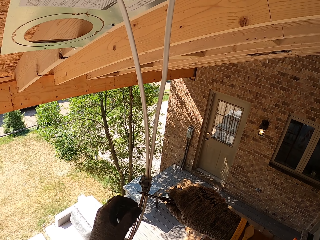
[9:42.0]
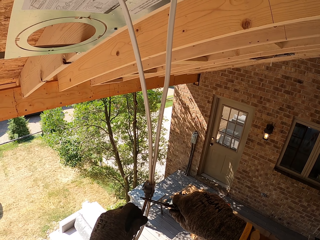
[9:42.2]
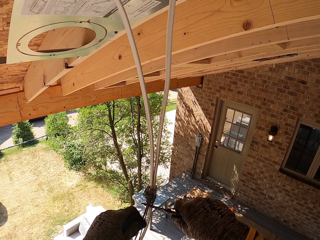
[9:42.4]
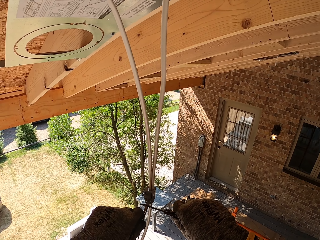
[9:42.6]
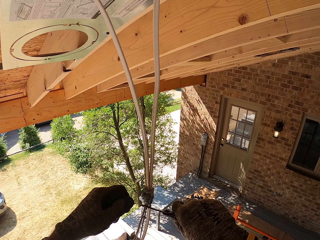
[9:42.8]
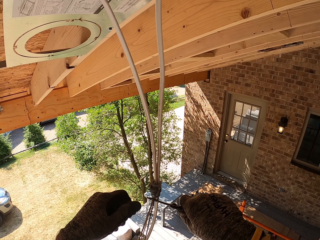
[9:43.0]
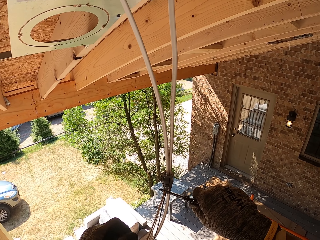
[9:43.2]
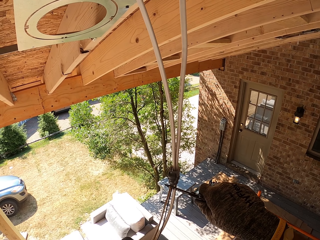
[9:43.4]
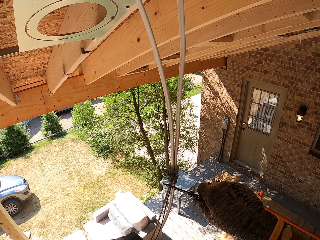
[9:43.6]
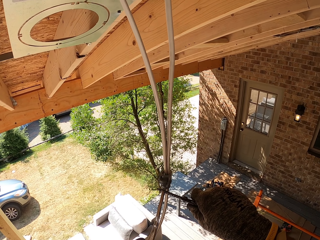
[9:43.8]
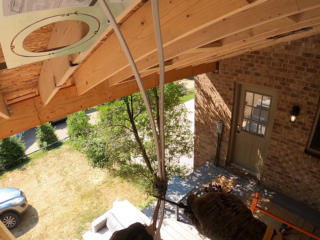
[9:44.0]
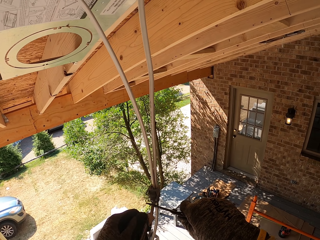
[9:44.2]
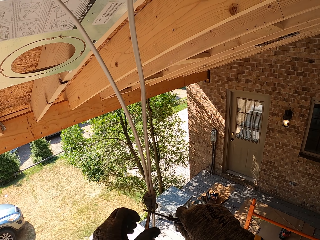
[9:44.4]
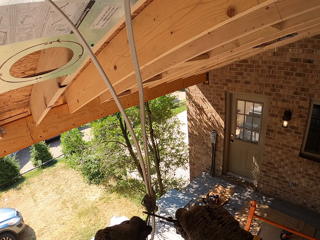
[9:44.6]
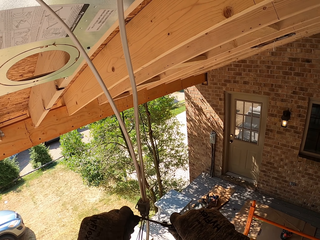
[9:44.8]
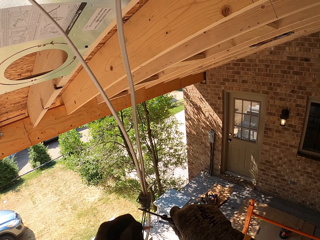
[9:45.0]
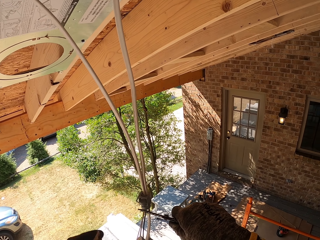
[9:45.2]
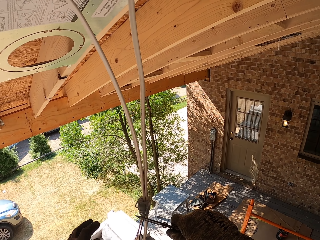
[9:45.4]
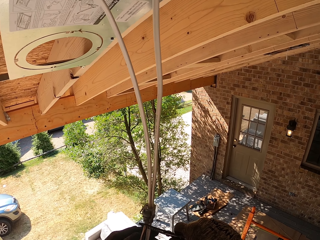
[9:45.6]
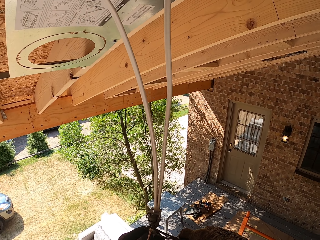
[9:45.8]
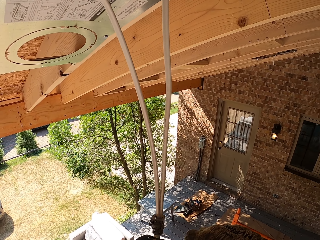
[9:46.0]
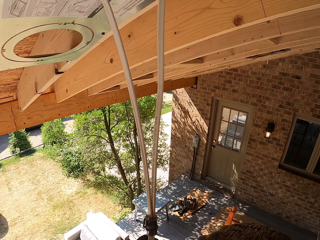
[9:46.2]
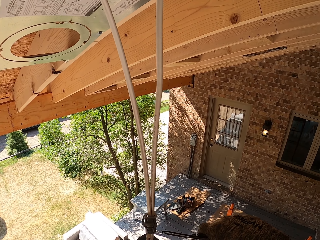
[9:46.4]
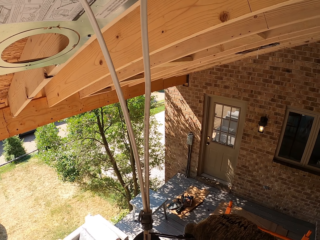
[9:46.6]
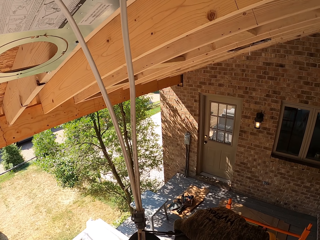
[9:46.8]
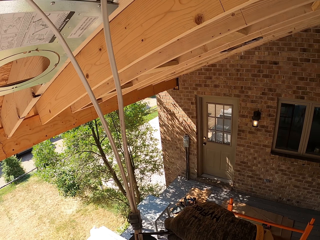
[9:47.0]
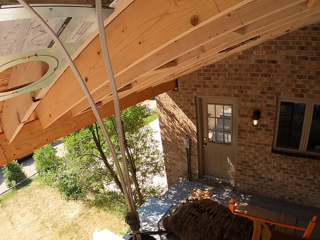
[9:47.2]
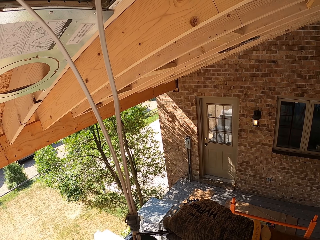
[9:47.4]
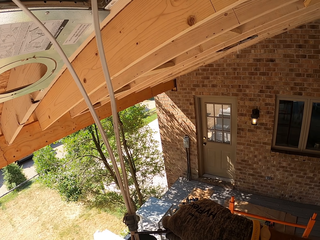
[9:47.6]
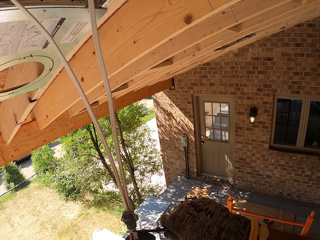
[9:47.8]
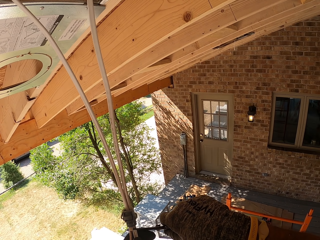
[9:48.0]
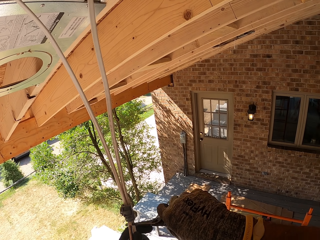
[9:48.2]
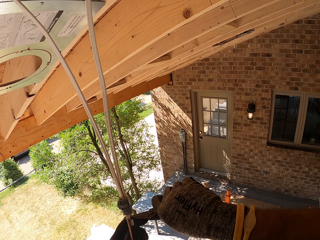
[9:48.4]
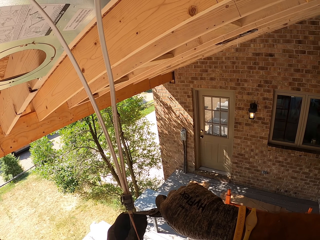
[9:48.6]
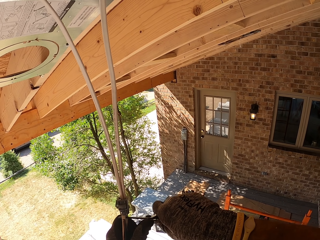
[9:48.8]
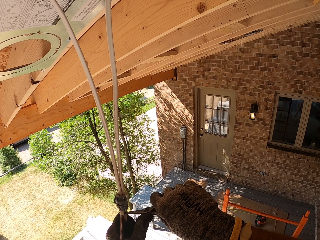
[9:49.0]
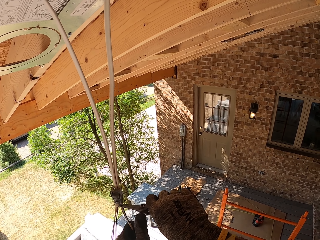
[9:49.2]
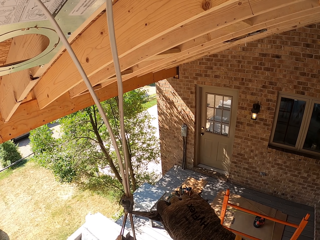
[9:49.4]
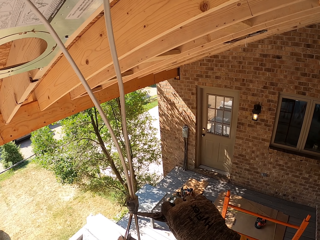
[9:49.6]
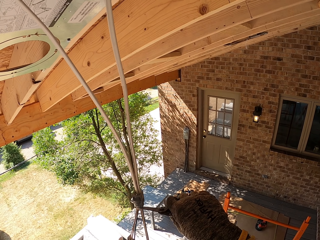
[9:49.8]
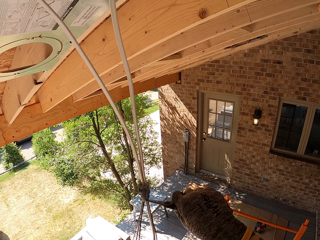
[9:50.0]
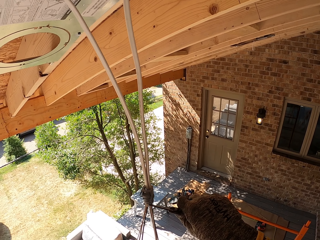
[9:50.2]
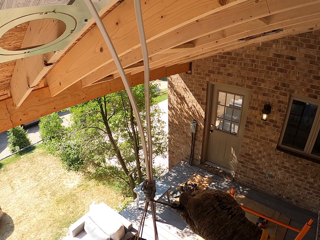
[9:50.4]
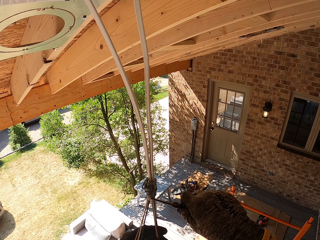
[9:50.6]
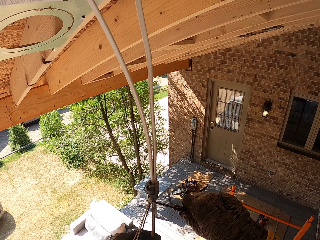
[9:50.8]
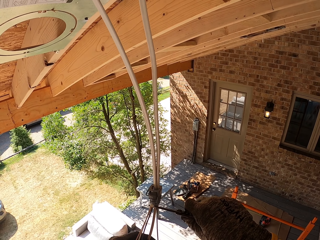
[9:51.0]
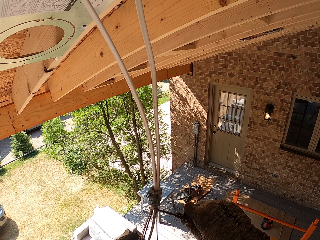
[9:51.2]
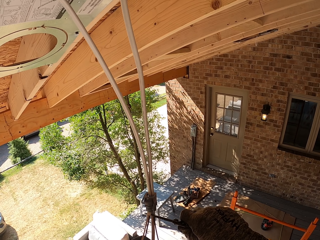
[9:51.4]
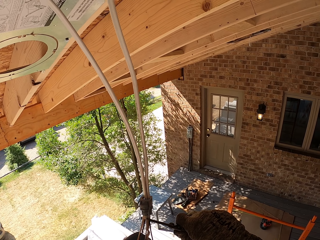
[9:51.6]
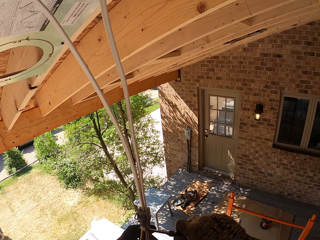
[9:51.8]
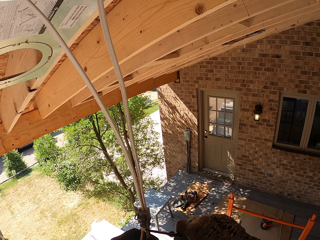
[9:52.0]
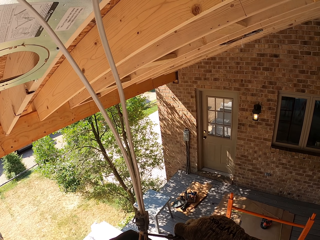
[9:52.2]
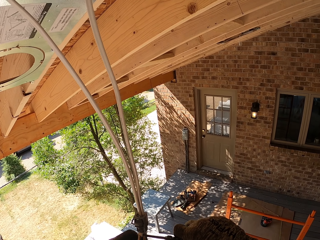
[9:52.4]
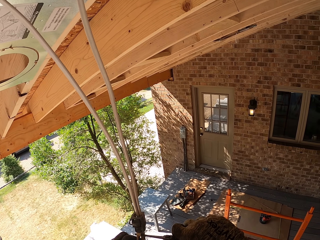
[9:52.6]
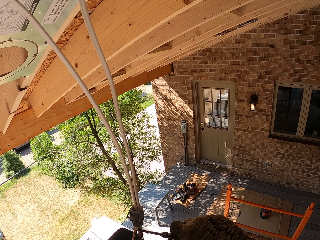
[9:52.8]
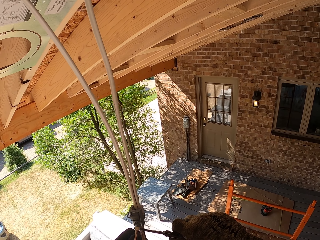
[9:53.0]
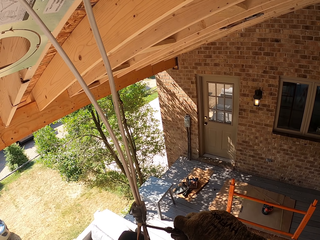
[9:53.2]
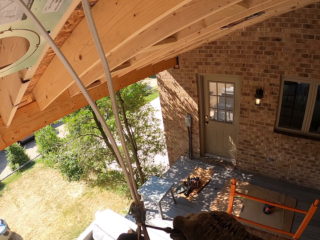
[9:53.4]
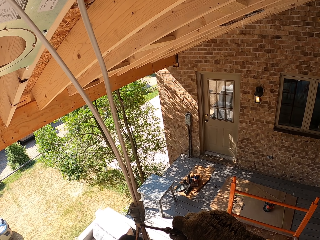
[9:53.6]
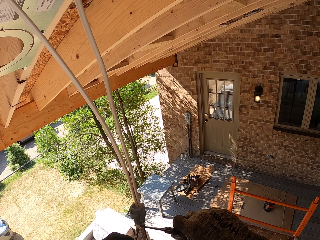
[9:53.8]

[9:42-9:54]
The camera wearer removes rubber.

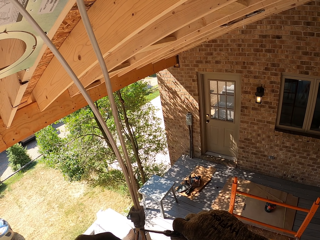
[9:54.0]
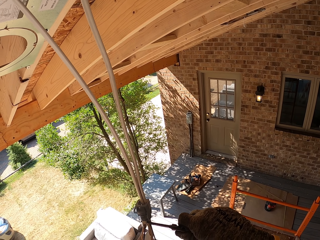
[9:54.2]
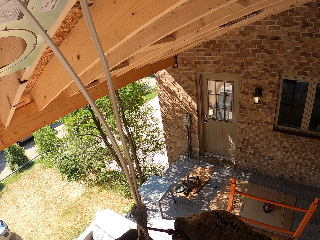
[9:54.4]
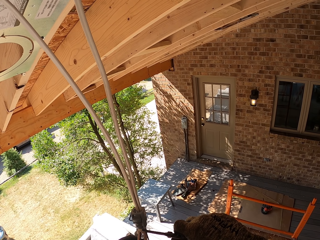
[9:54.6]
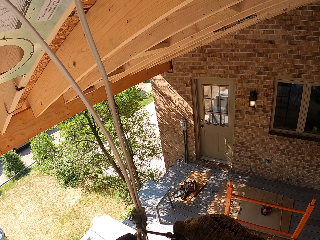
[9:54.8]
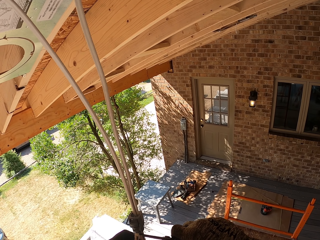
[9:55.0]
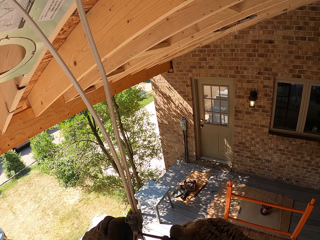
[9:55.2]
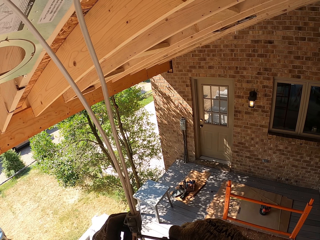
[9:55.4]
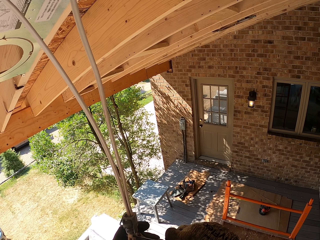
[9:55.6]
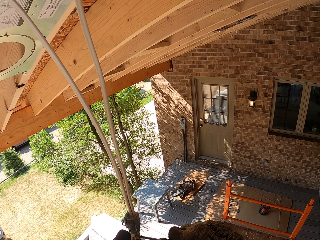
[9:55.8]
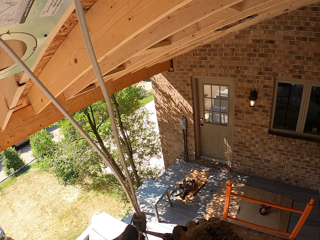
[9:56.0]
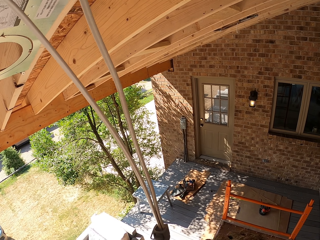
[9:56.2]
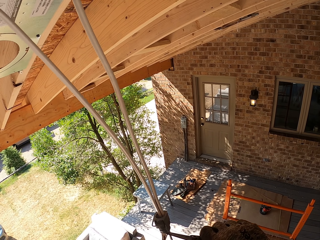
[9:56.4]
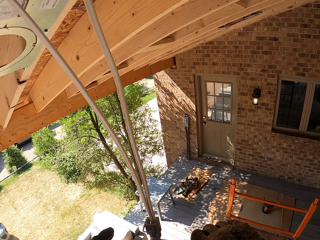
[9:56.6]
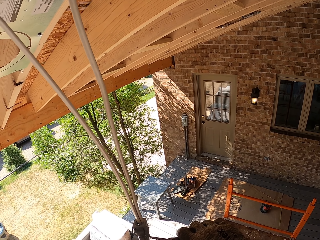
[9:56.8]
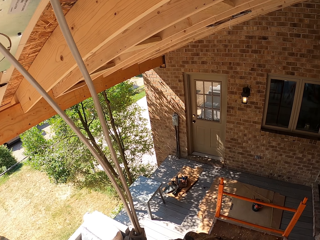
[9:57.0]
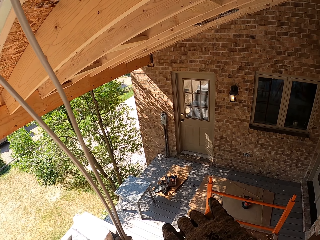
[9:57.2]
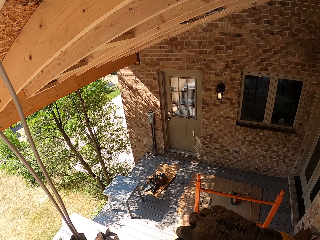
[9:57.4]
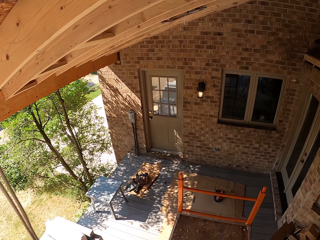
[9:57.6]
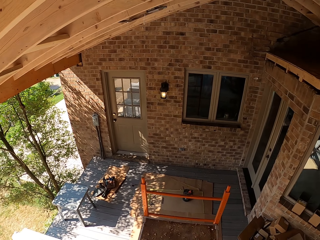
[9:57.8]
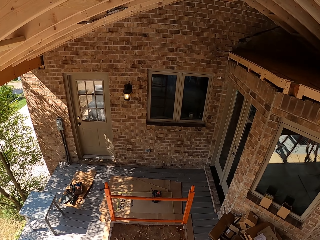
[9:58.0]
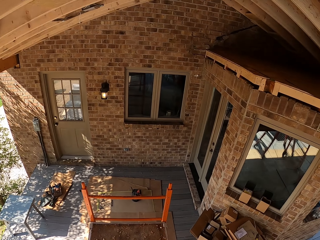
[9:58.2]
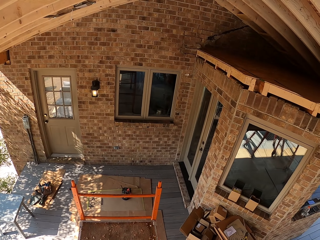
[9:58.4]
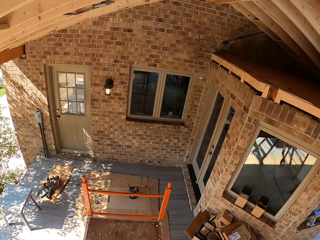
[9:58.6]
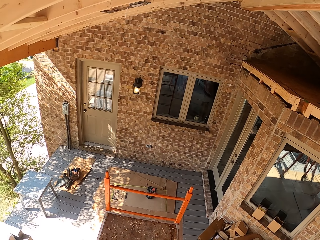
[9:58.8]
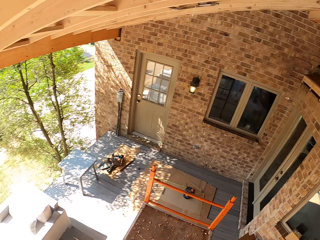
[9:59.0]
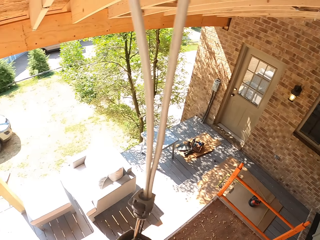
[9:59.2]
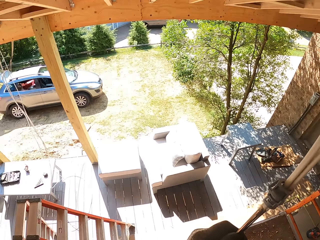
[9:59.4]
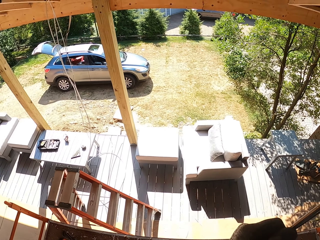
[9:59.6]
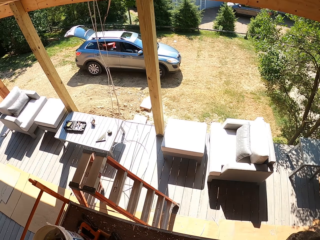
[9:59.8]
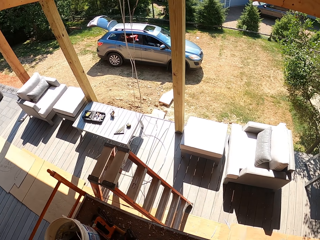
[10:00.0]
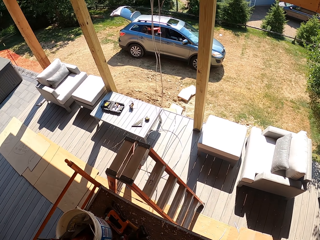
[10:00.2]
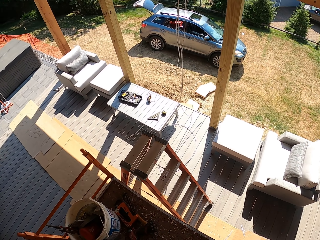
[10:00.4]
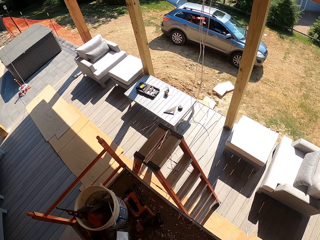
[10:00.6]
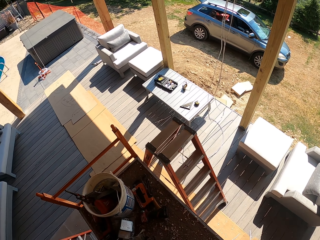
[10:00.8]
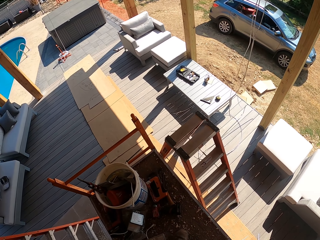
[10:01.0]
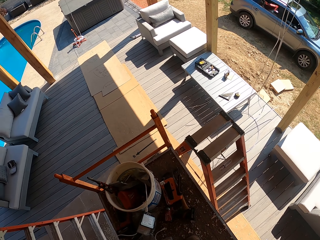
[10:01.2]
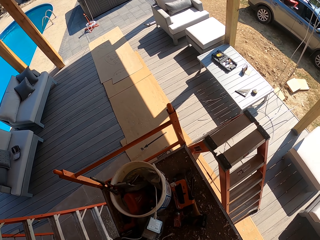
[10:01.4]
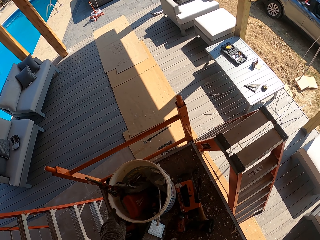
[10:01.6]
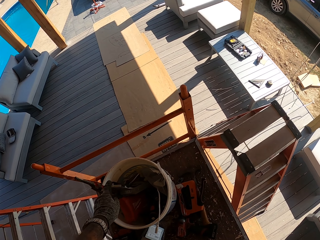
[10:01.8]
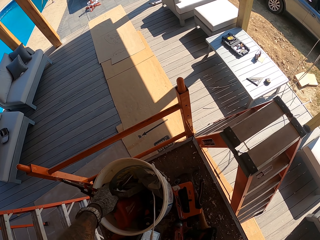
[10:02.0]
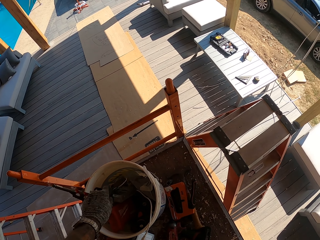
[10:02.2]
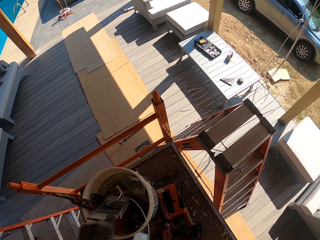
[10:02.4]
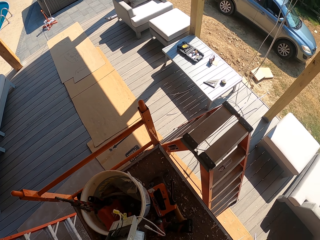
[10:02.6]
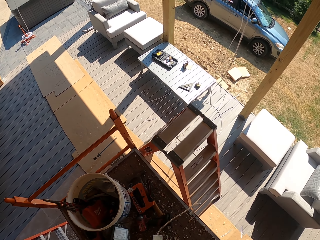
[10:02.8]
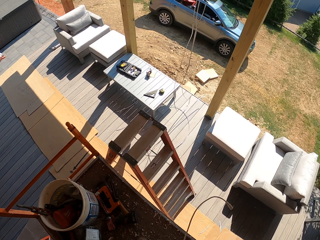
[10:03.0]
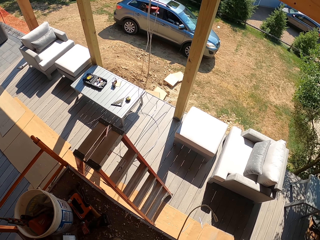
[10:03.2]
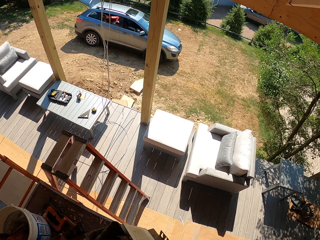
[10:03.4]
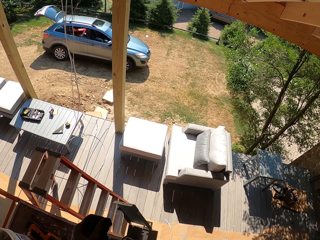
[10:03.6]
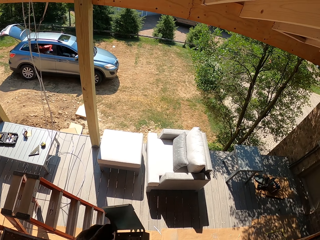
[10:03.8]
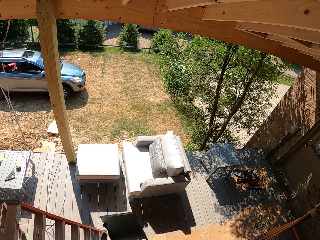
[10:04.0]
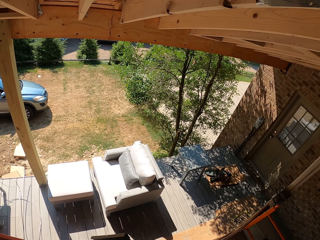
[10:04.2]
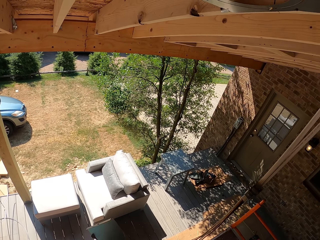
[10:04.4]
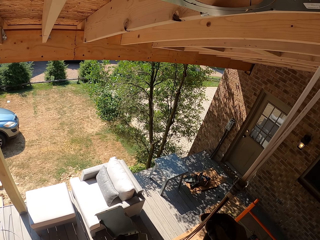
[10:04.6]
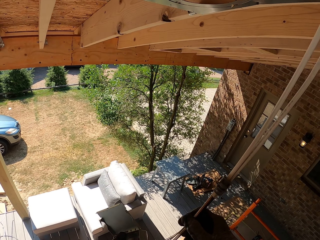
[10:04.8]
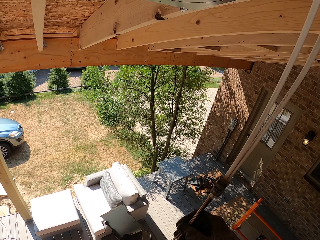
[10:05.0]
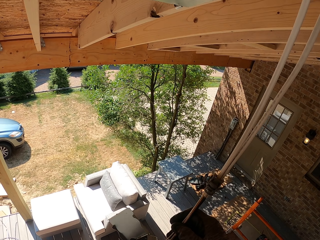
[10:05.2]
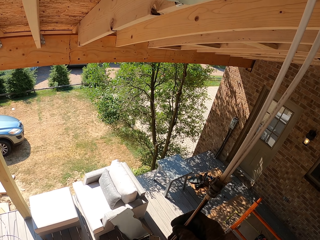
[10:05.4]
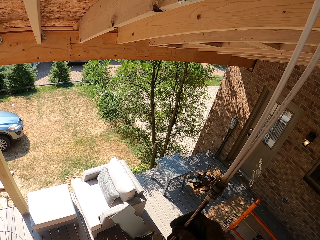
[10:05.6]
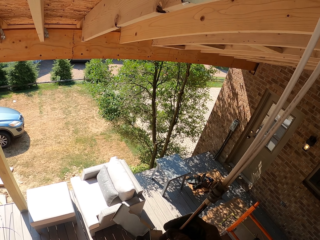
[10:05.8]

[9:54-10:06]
The camera wearer withdraws the wire stripper. They look around. They pick up an LED panel light adapter. They hold the wire and hold the LED panel light adapter.
